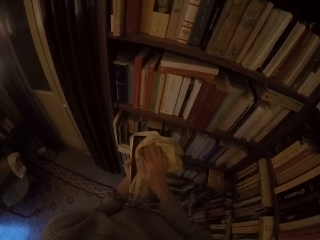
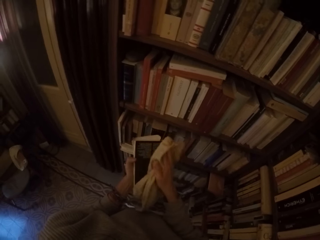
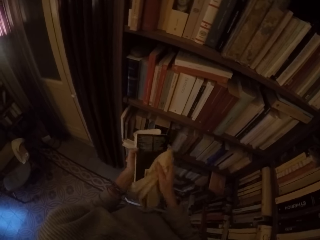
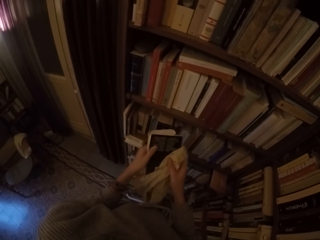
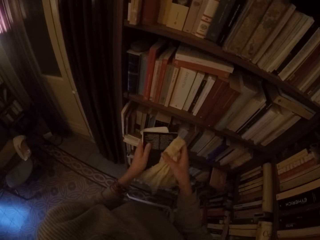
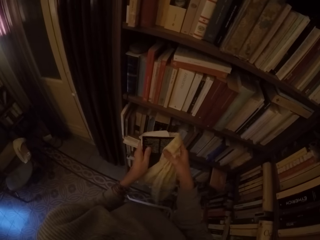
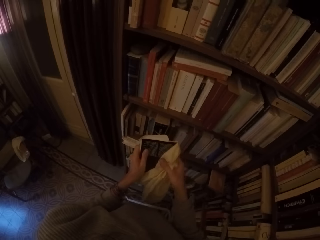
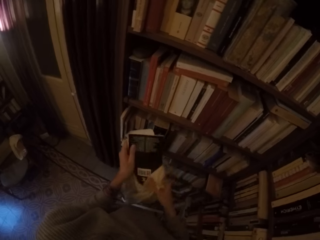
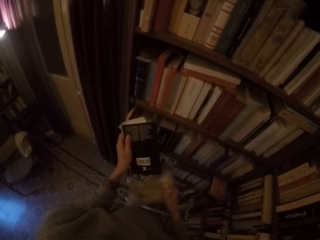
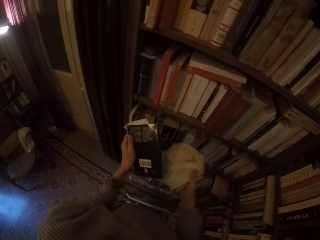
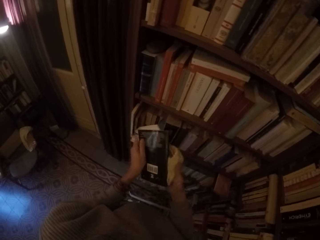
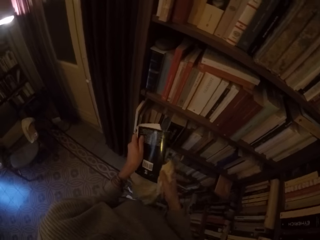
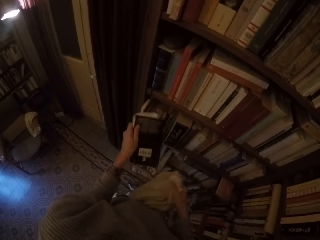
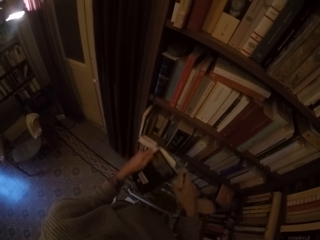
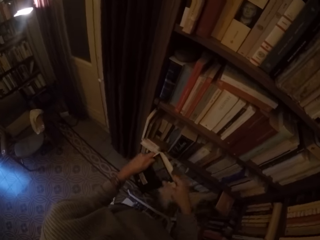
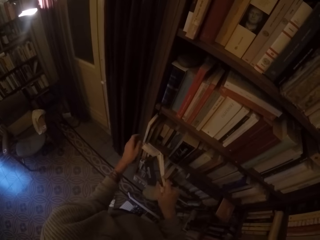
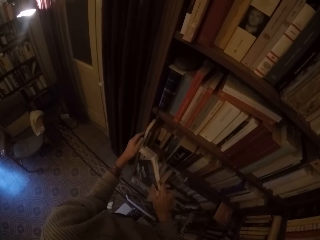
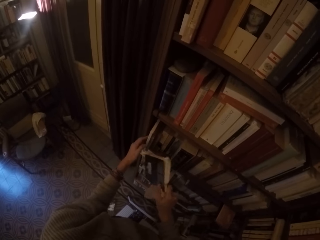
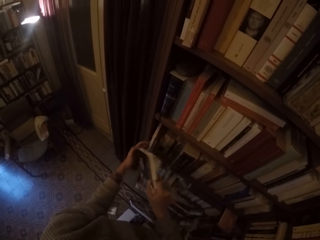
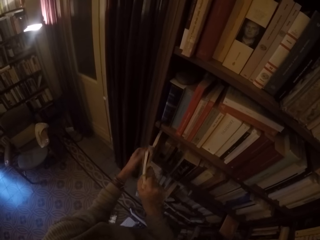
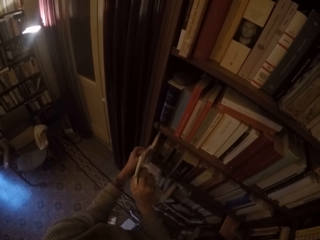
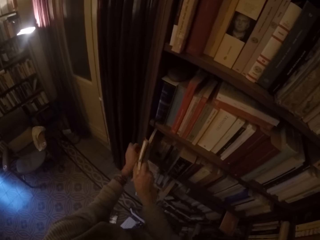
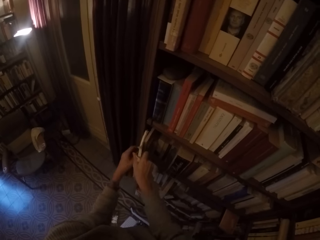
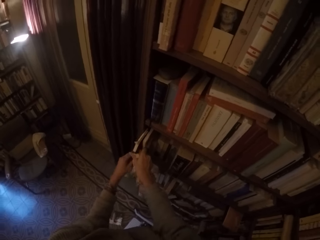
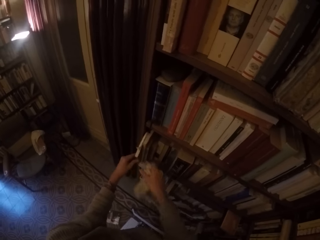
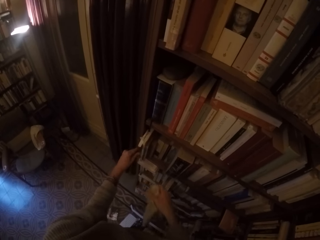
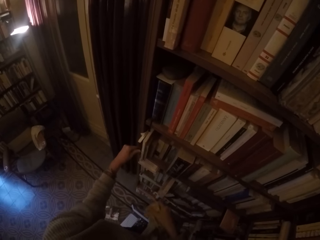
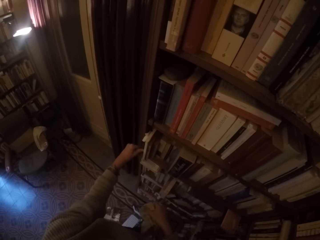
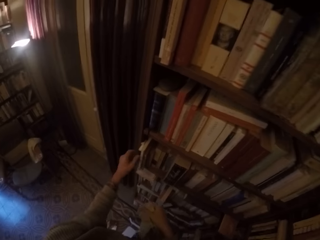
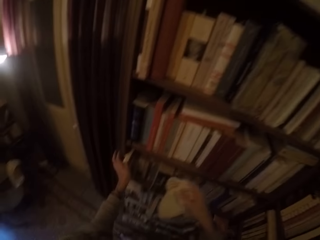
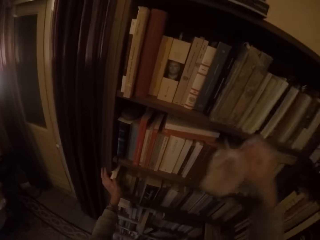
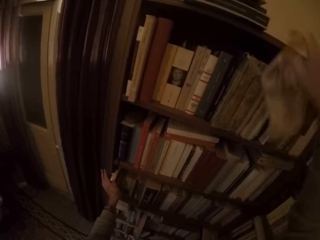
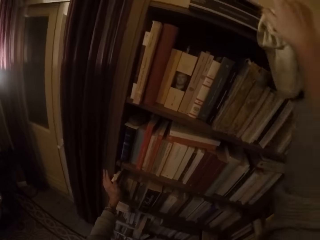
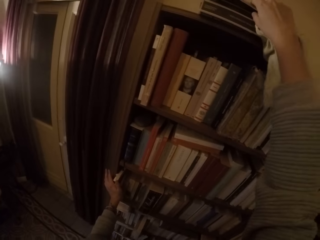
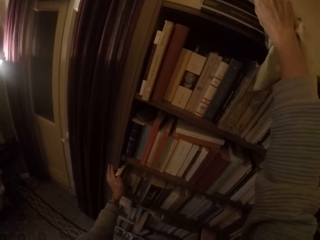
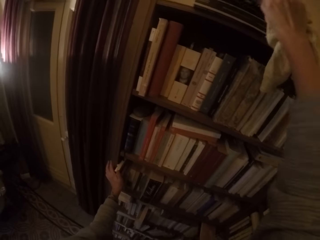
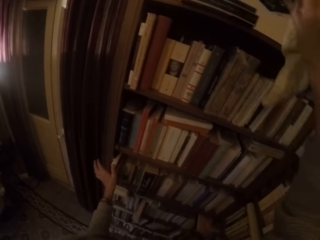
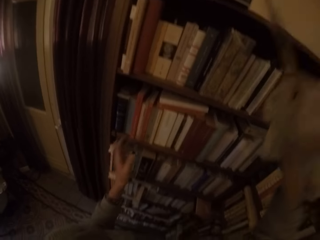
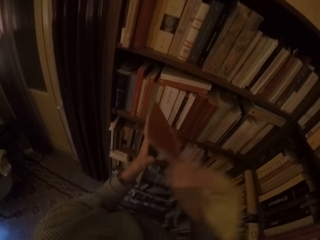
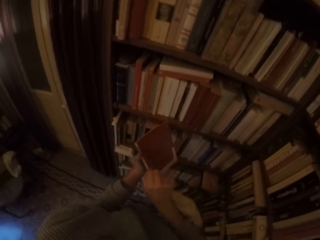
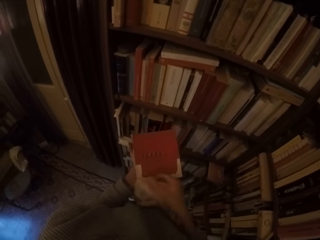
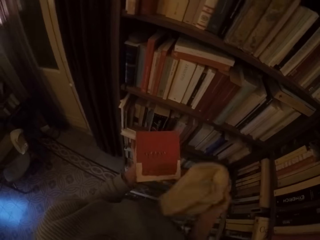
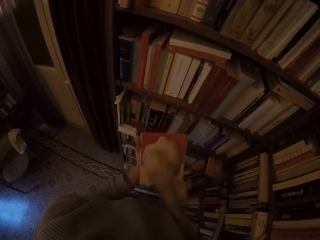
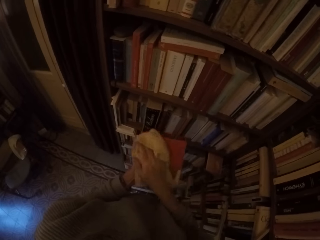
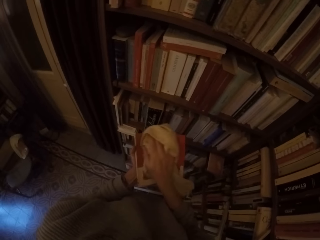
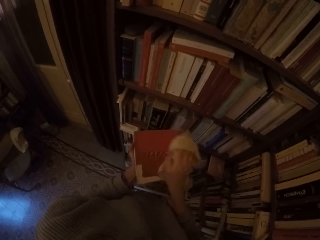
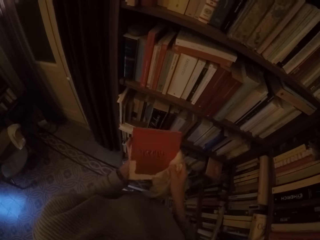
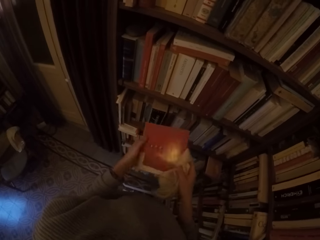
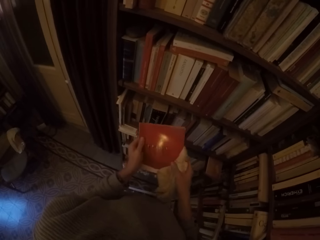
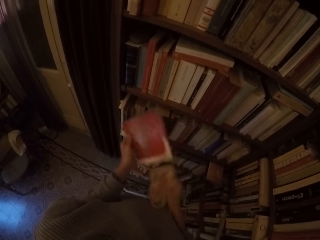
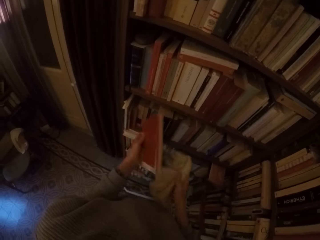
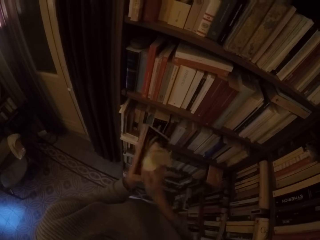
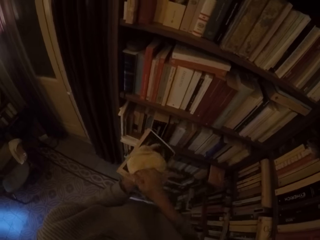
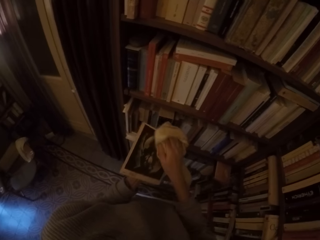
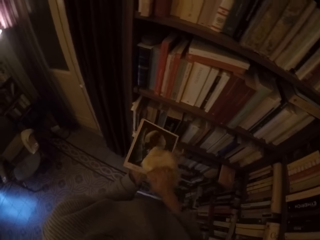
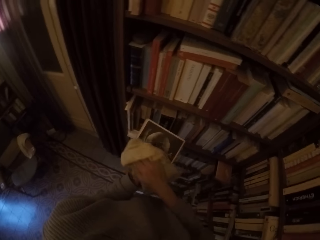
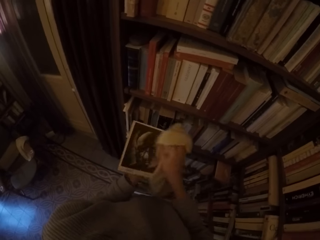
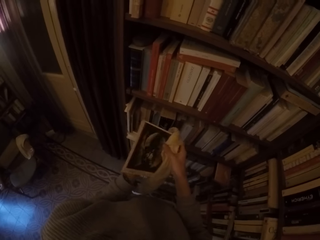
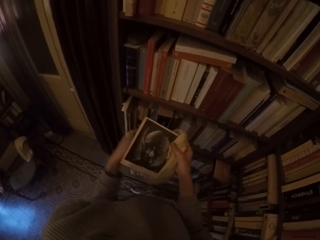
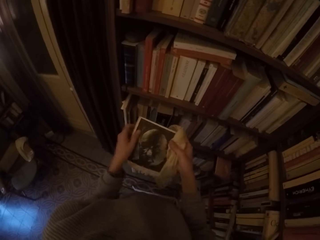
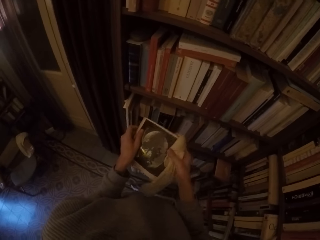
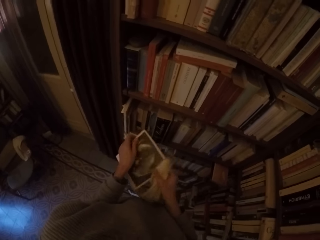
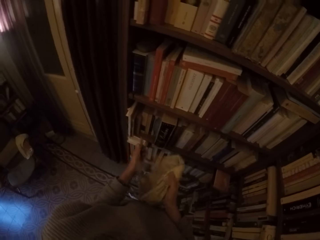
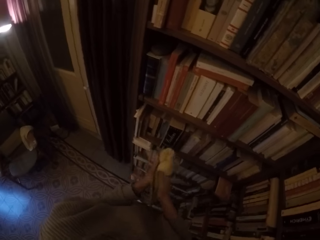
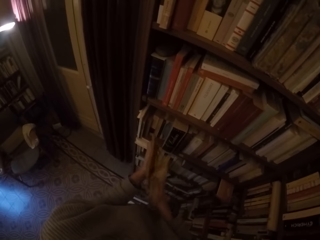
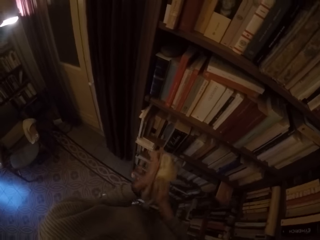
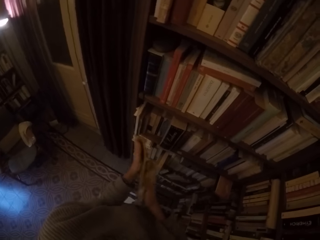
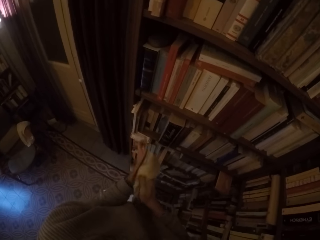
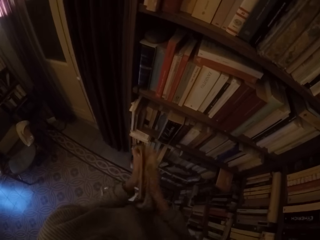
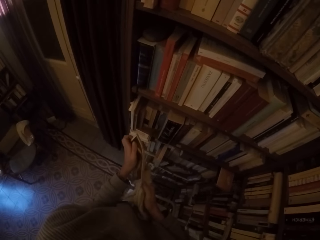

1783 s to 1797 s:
The camera wearer cleans the book with the rag with her right hand. She puts the book in the book shelf with her left hand. She picks a book from the top of the book shelf with her right hand. She cleans the book with the rag with her right hand.

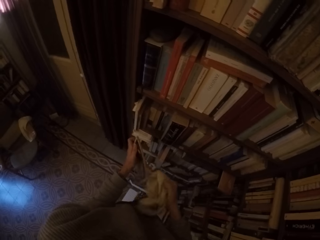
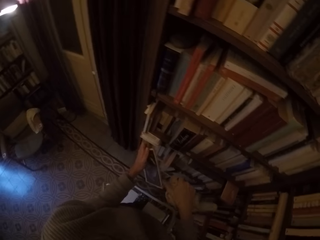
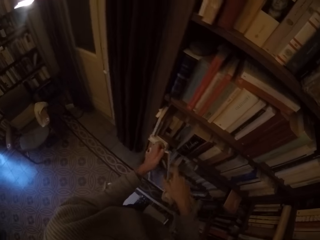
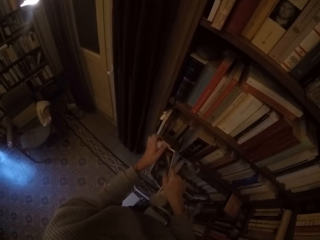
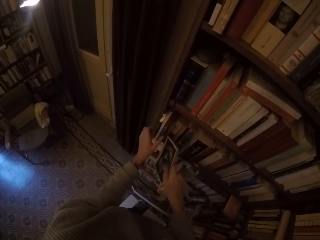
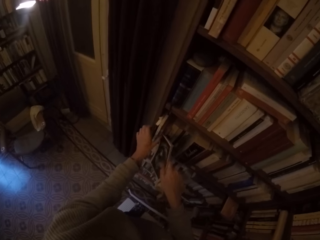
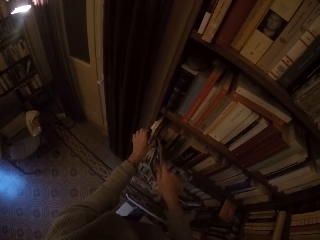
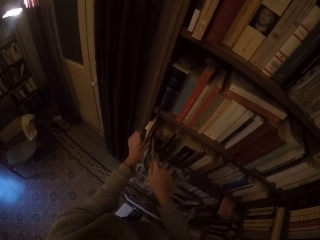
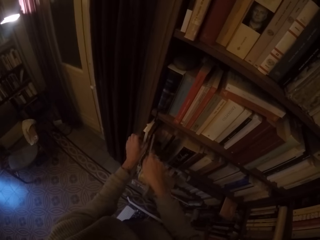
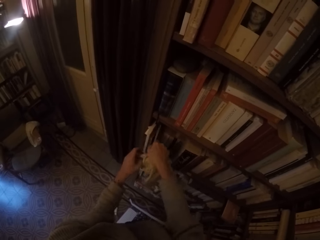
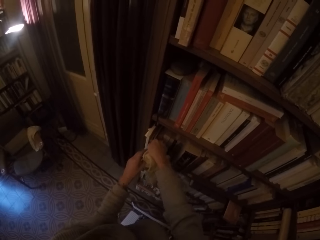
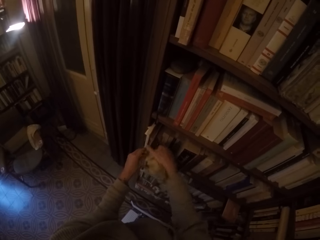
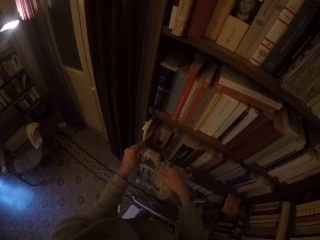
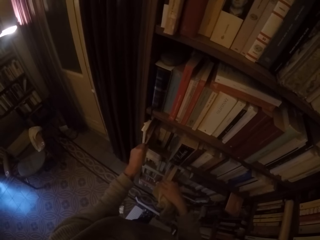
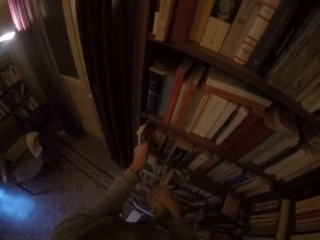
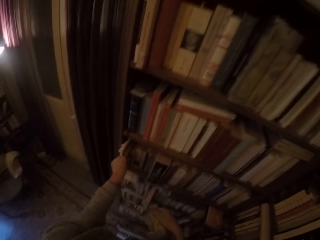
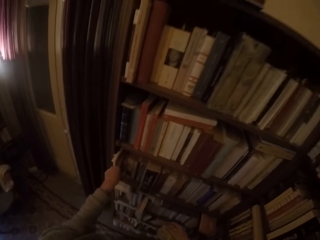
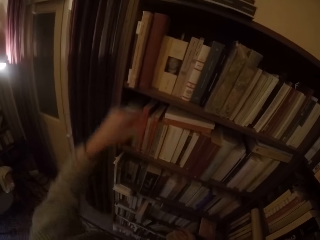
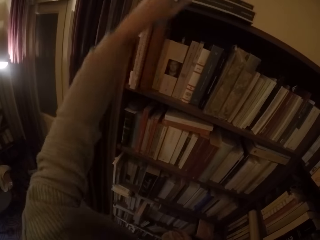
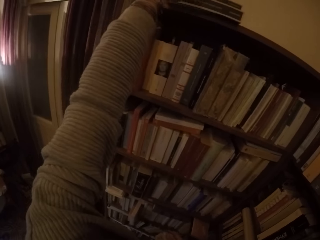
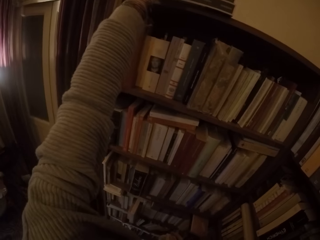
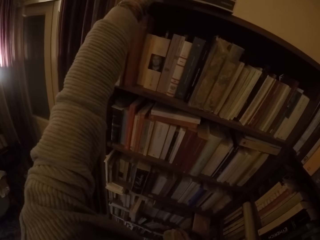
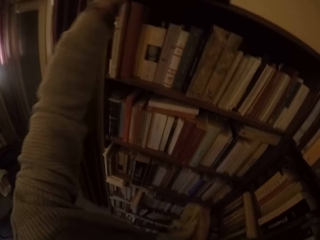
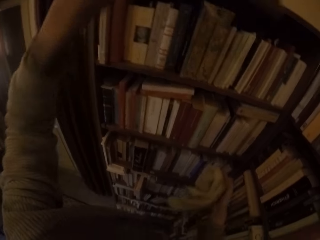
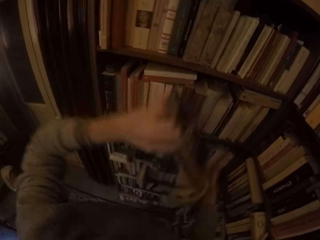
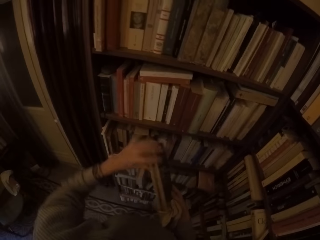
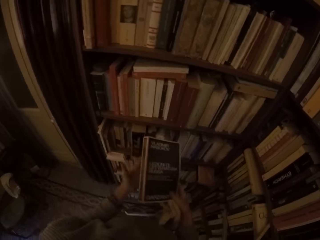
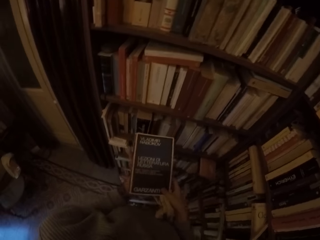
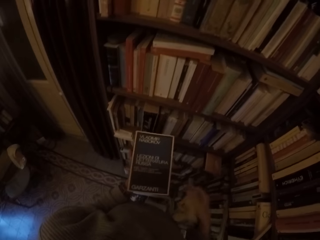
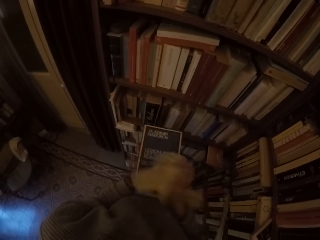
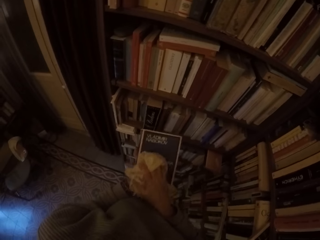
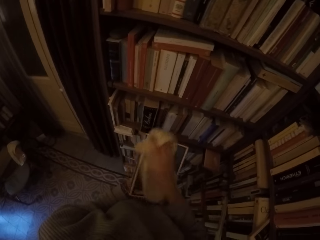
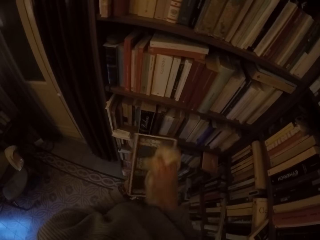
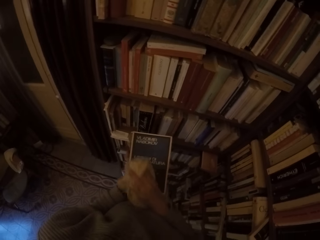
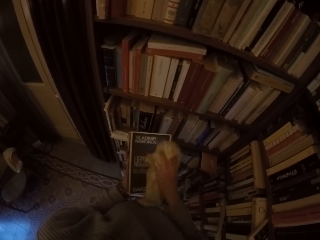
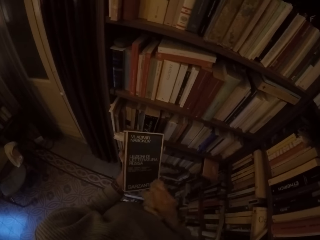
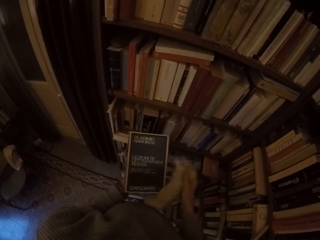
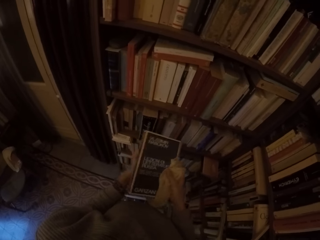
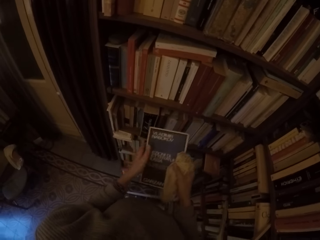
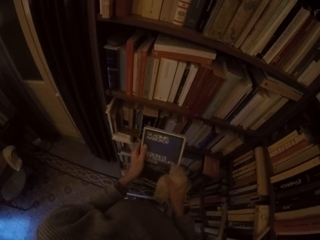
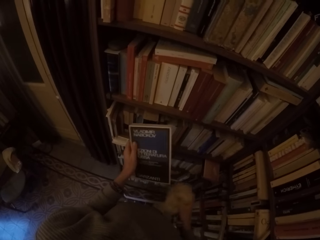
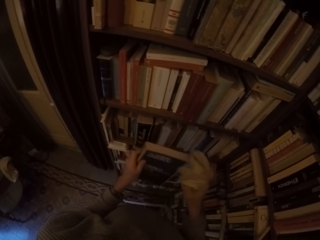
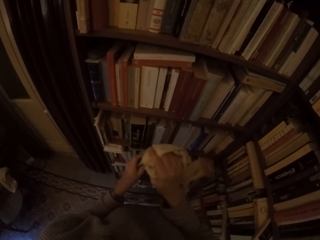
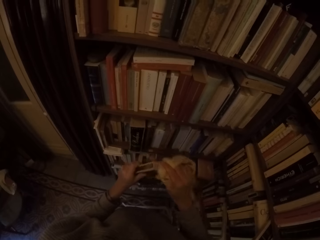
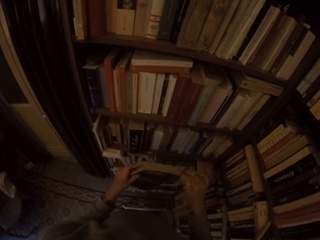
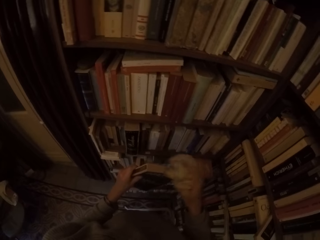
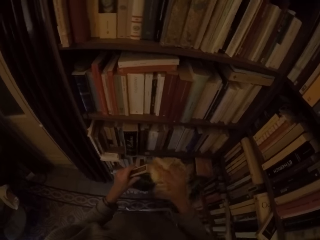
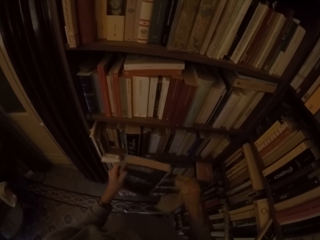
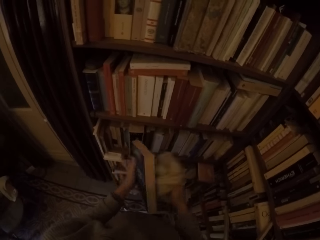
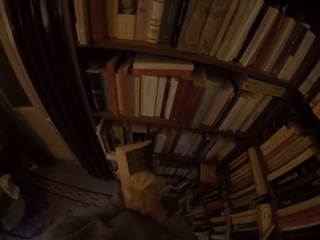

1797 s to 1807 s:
The camera wearer puts the book in the book shelf with her left hand. She picks a book from the top of the book shelf with her left hand. She cleans the book with the rag with her right hand.
